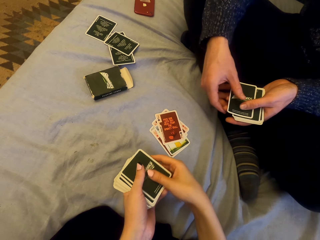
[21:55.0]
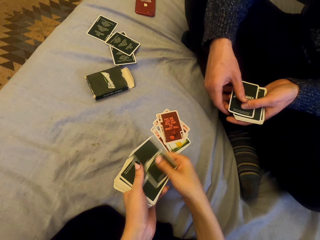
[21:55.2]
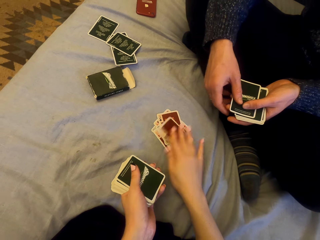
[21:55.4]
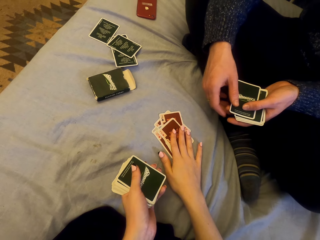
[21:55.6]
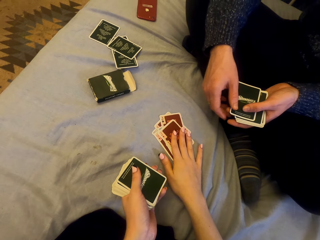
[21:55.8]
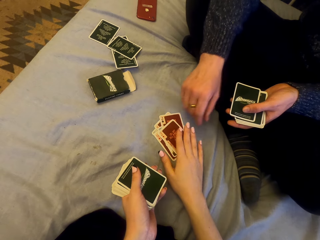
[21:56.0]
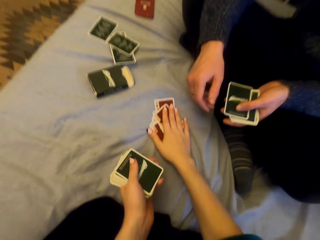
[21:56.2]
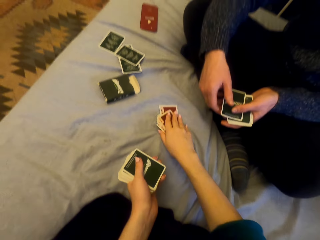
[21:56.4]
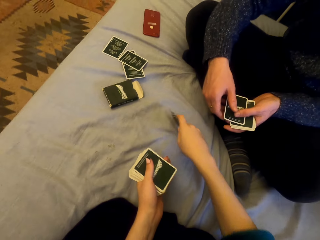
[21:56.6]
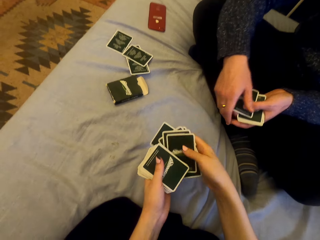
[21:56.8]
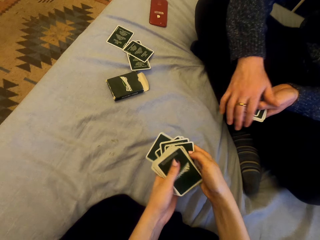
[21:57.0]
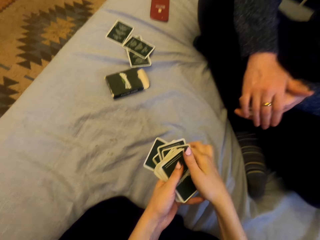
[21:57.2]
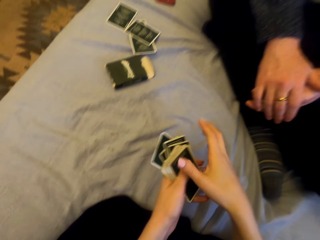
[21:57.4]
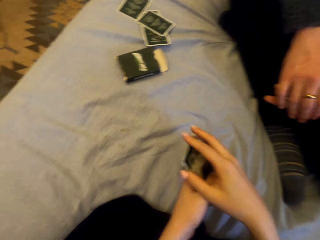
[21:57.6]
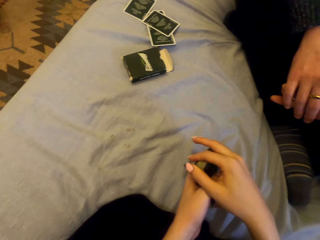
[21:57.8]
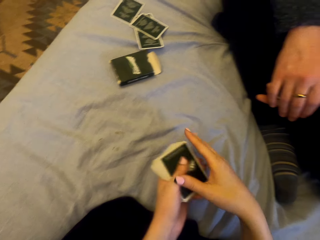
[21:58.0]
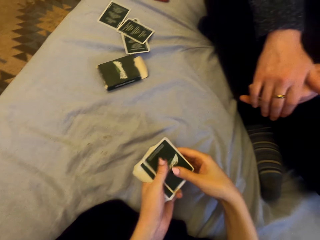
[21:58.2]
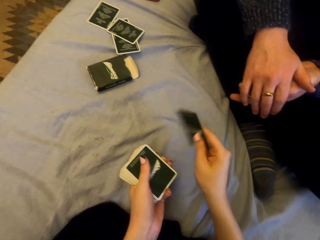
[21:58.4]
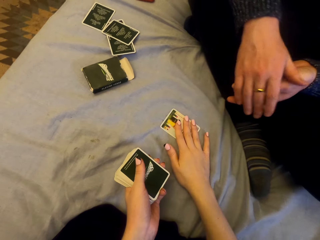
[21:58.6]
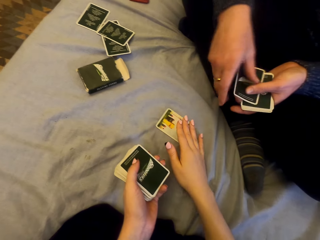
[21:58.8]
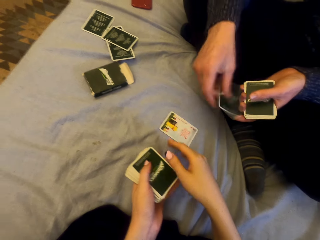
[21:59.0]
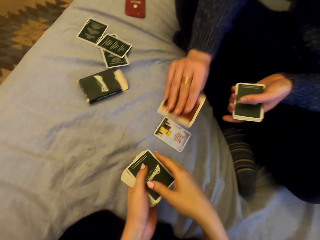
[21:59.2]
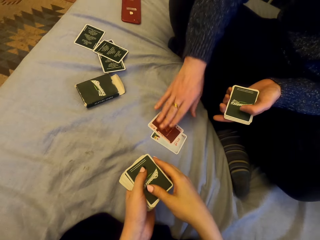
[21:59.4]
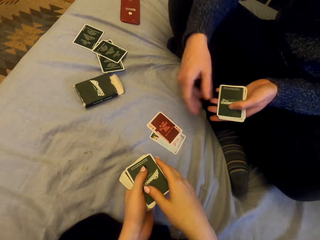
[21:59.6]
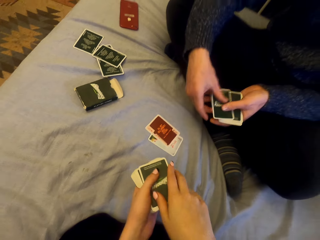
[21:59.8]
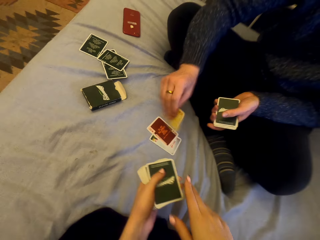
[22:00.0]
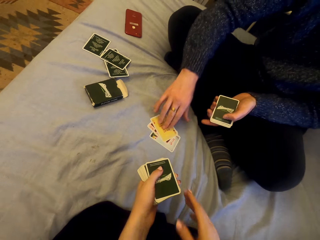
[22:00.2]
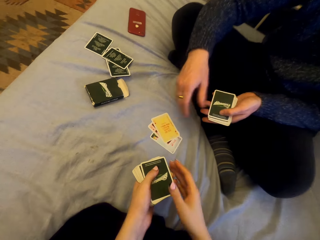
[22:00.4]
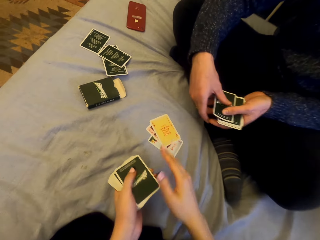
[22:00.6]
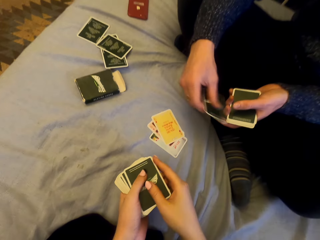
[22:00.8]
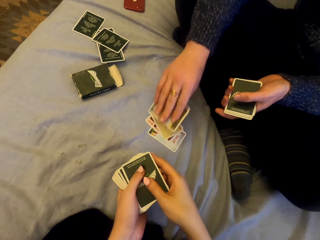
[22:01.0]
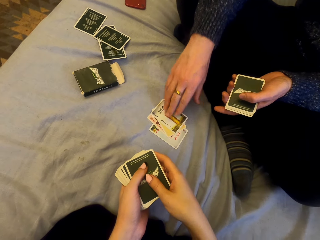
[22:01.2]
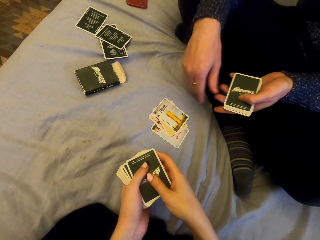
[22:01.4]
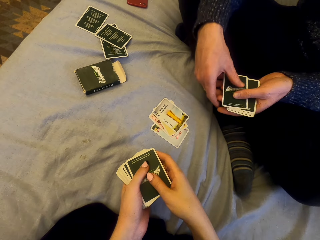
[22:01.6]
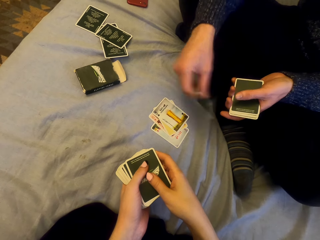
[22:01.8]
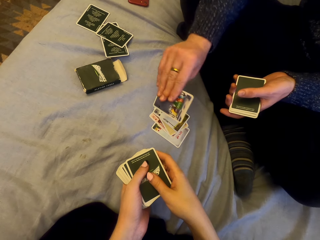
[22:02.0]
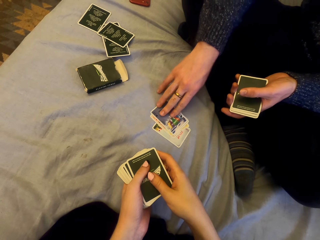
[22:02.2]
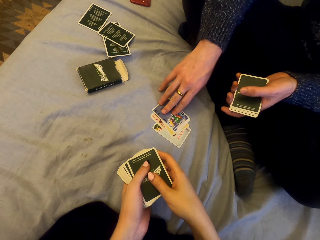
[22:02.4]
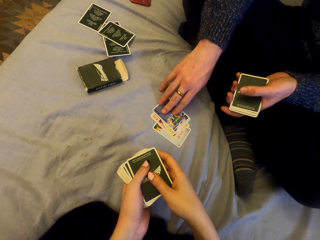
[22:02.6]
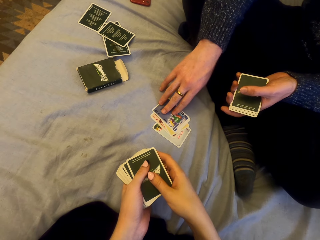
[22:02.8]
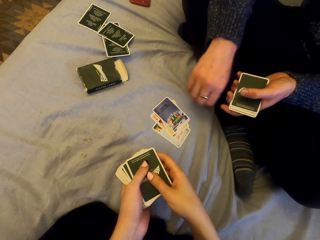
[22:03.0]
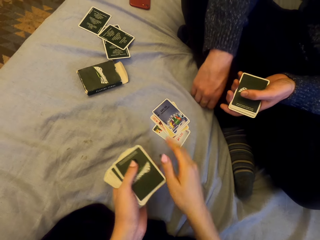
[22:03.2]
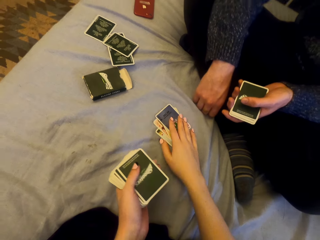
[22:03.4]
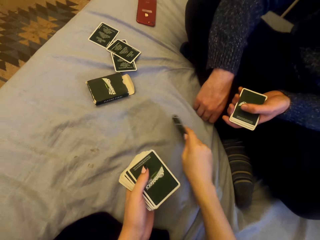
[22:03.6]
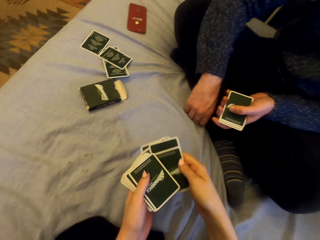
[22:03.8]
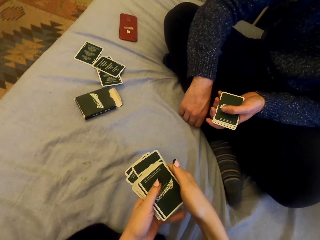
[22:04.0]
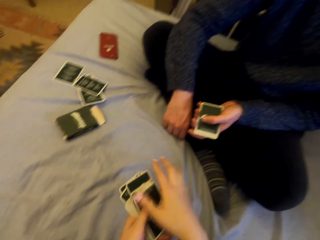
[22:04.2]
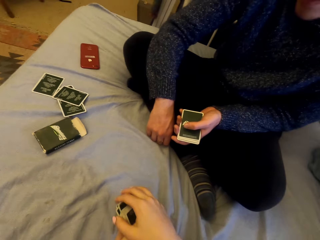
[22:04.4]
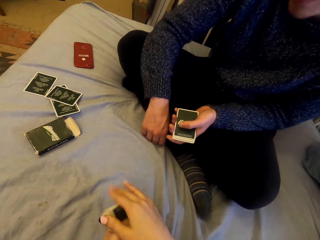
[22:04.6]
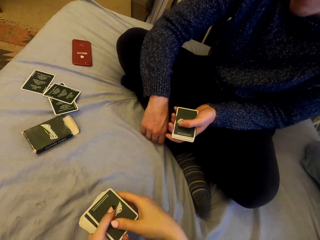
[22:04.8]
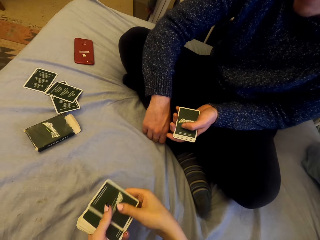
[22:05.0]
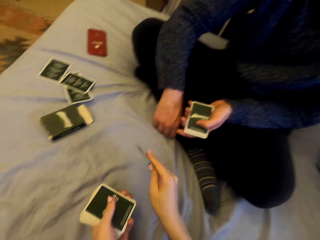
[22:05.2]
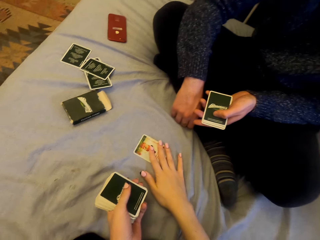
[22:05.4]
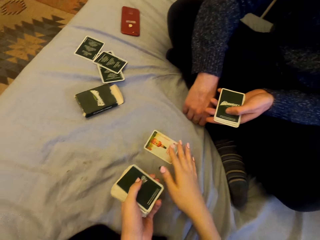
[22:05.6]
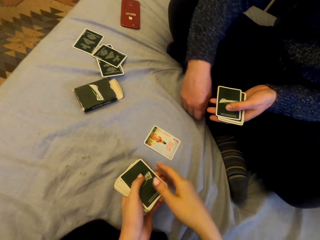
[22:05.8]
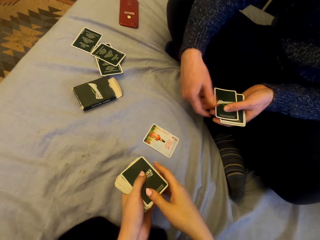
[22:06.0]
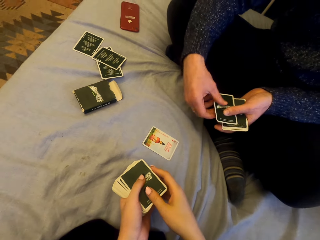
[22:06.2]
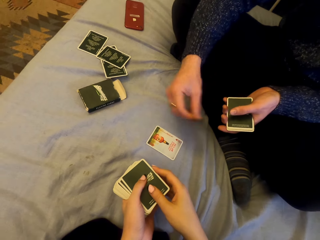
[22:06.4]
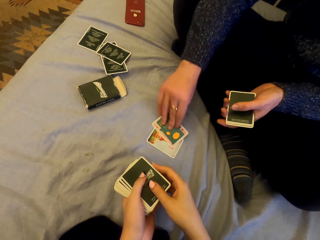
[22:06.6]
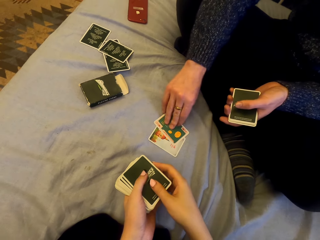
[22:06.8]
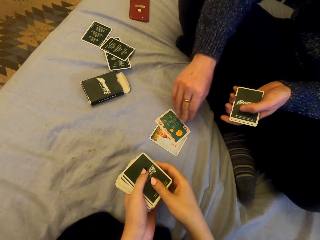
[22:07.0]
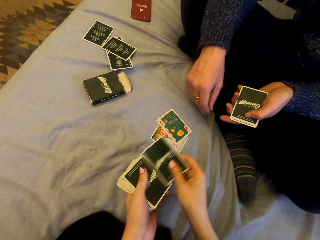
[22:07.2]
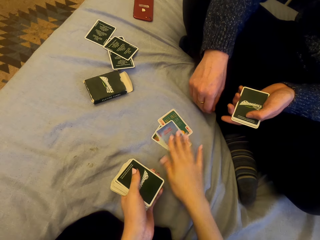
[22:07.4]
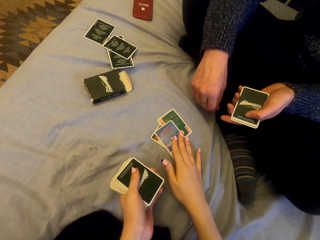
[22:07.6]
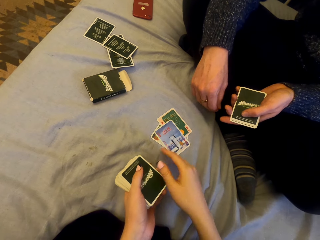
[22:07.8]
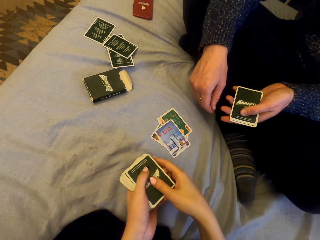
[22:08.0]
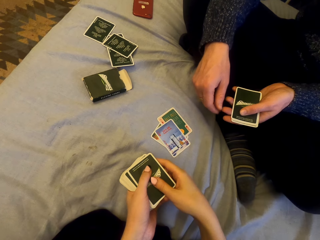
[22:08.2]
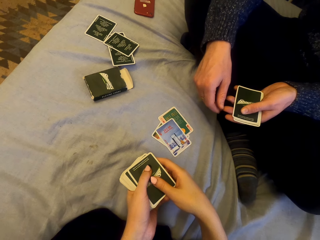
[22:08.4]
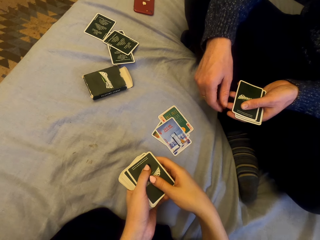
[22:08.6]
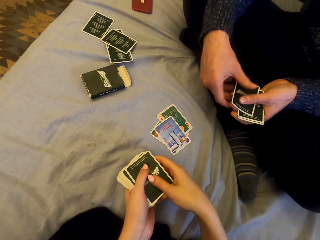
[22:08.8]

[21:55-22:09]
The man puts the card down. The camera wearer puts the card down. They pick the cards, play cards with the man and talk. They put the card down. The man puts the card down repeatedly. The camera wearer picks the cards, plays cards with the man and talks with the man. They put the card down. The man puts the card down. The camera wearer puts the card down.

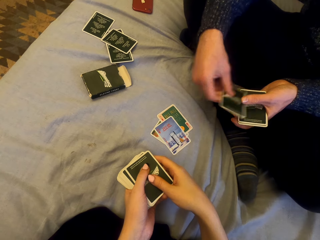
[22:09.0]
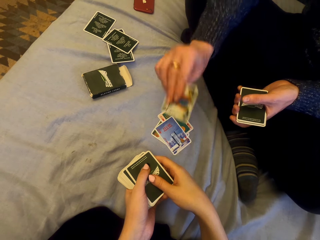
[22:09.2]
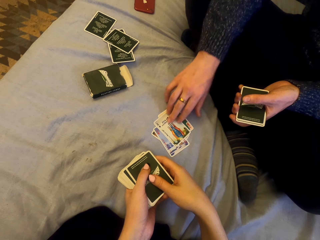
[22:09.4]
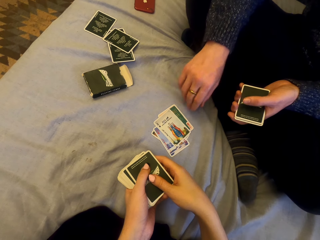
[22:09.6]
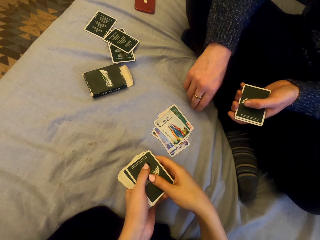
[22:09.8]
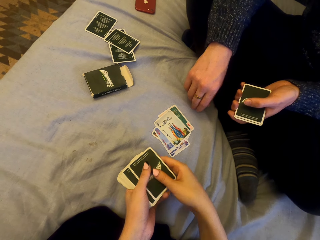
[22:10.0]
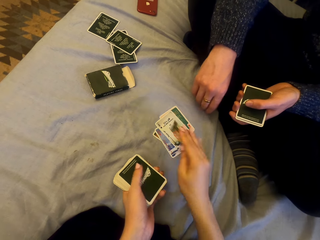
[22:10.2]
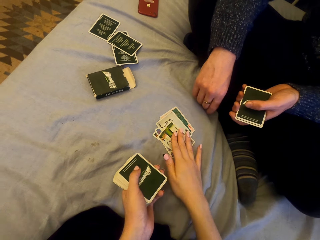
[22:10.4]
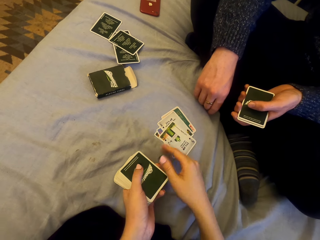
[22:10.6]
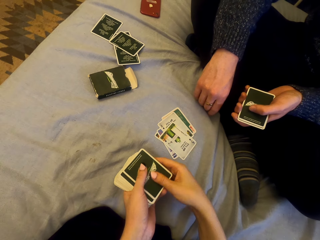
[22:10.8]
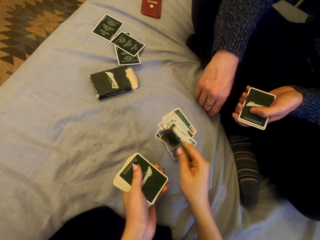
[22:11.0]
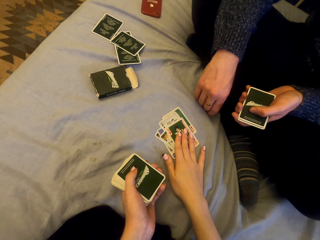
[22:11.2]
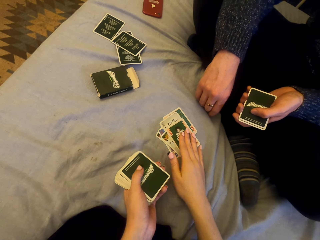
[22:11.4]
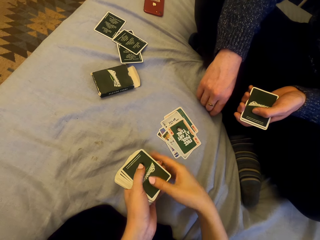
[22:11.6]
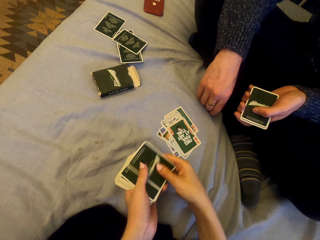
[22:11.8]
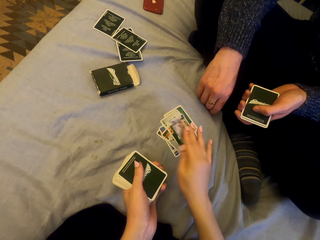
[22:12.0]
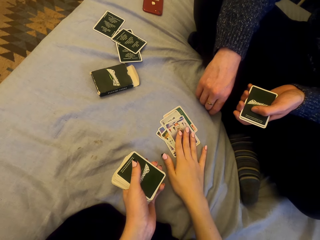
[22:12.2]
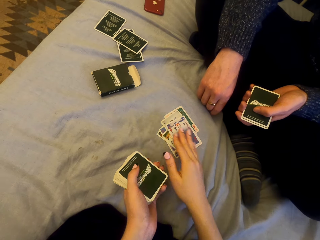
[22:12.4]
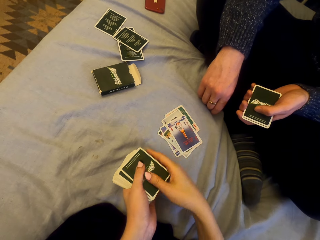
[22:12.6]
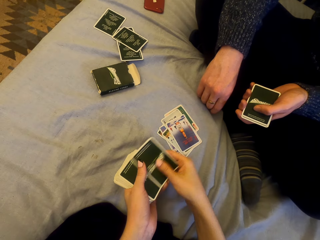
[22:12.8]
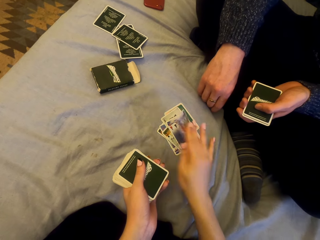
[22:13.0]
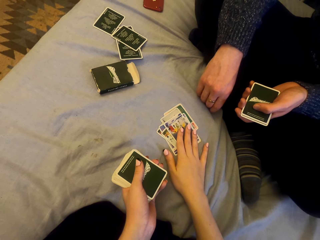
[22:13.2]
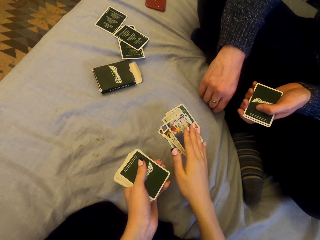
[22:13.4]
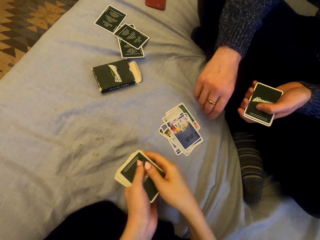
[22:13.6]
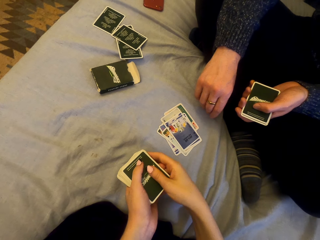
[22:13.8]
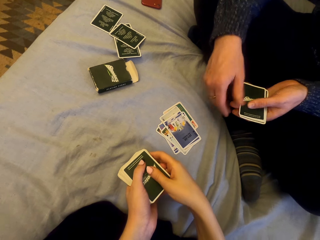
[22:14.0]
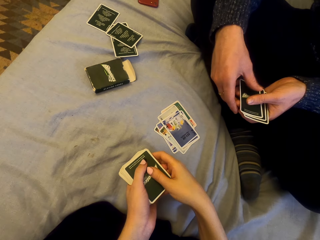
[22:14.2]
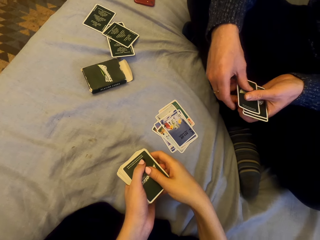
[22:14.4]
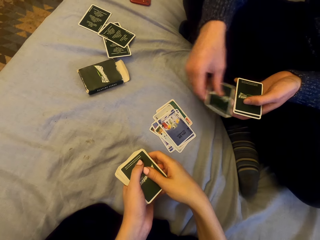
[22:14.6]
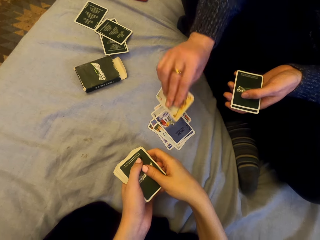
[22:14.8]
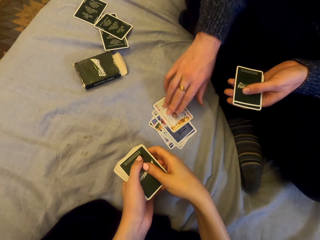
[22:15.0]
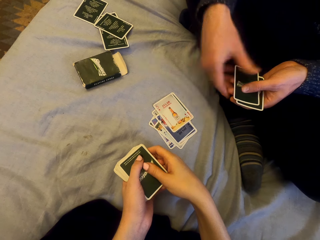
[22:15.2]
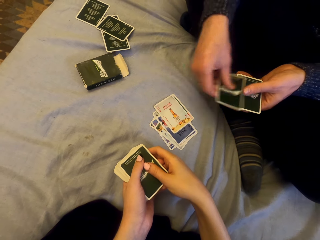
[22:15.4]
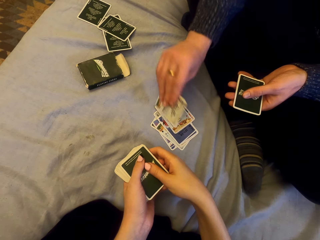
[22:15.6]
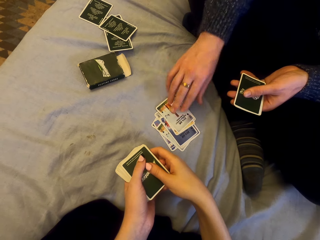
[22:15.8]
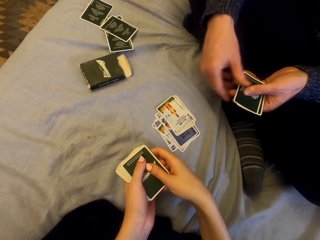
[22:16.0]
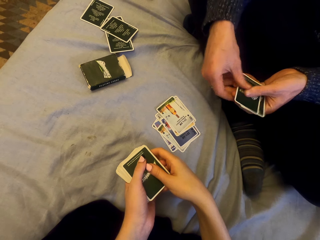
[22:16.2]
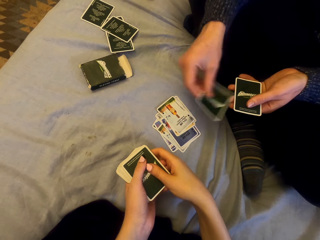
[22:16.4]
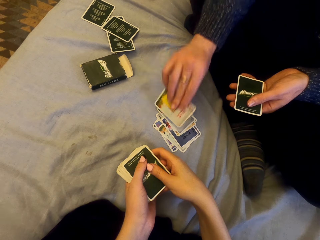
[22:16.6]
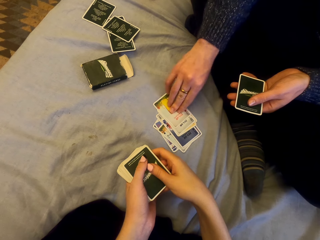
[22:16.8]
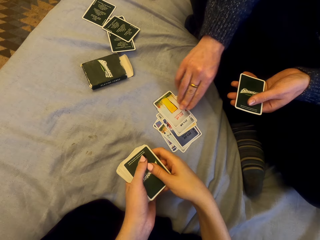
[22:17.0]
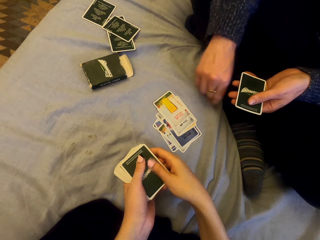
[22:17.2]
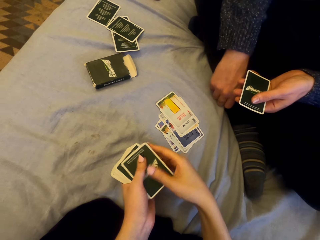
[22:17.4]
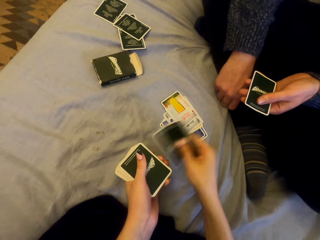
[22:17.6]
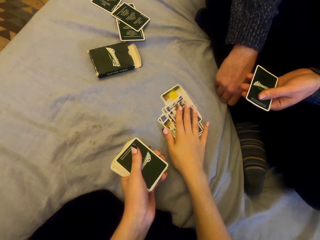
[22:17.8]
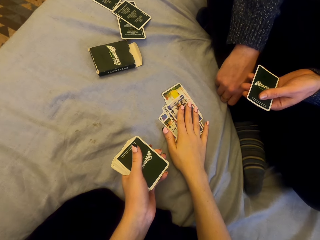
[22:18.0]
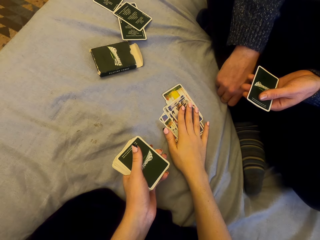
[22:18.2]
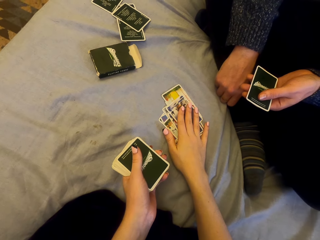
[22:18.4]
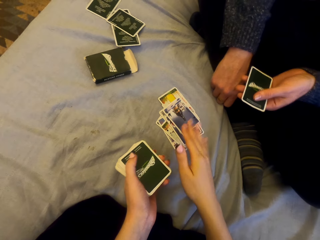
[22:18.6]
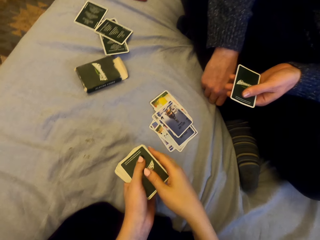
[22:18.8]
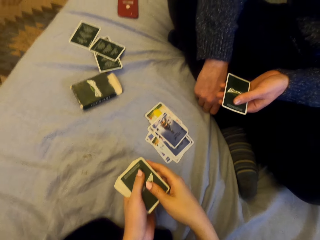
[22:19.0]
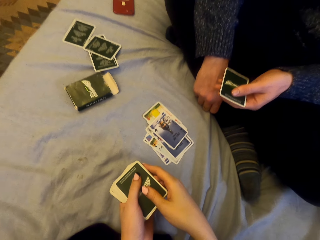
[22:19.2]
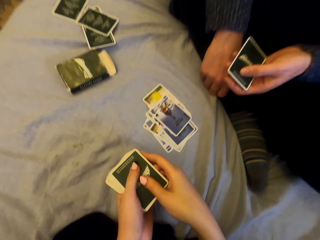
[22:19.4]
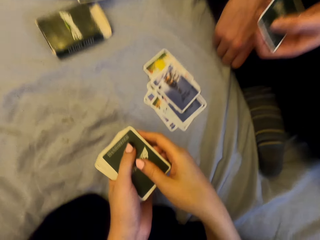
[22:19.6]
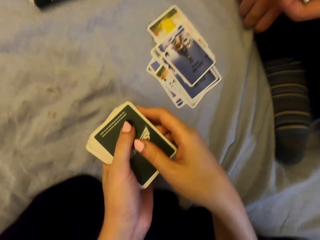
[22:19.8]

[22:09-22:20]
The man puts the card down. The camera wearer puts the card down repeatedly. The man puts the card down repeatedly. The camera wearer puts the card down.
